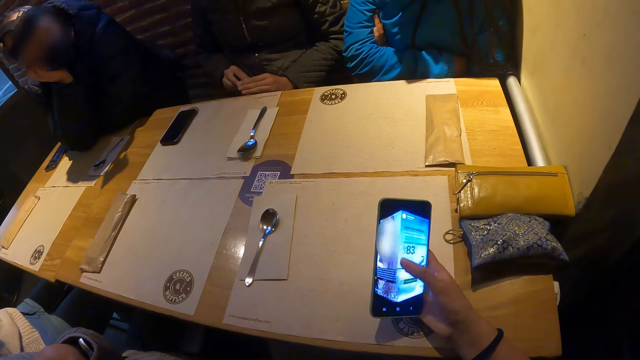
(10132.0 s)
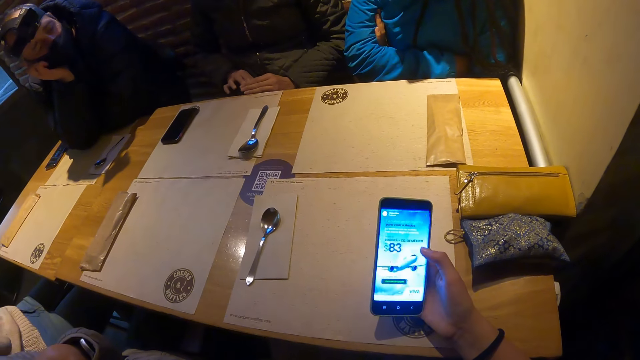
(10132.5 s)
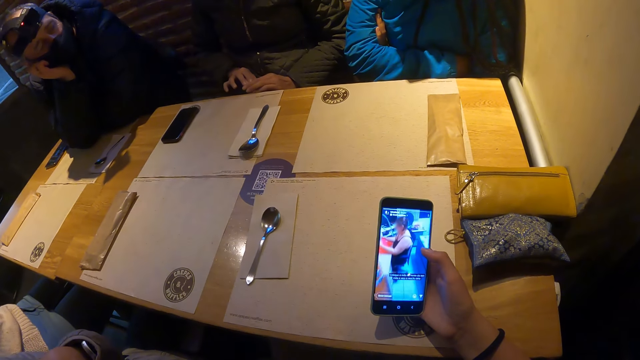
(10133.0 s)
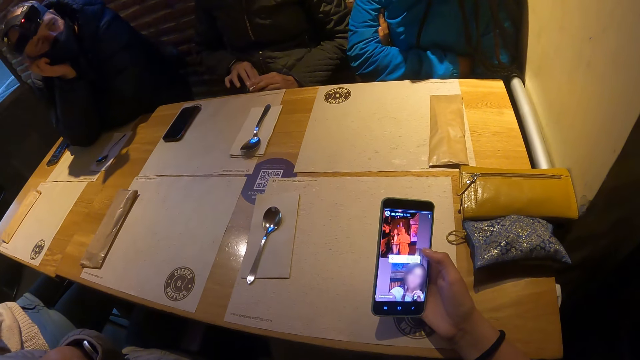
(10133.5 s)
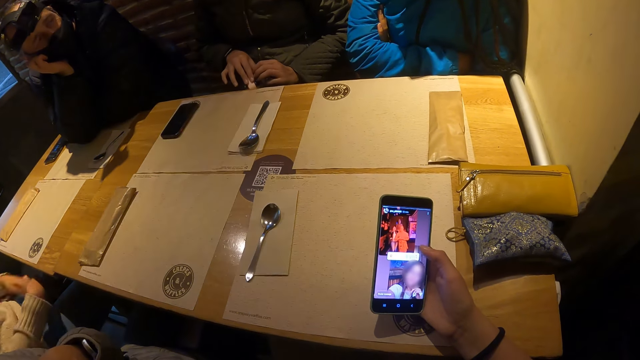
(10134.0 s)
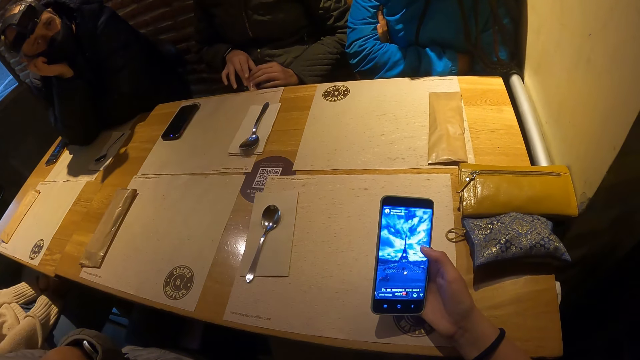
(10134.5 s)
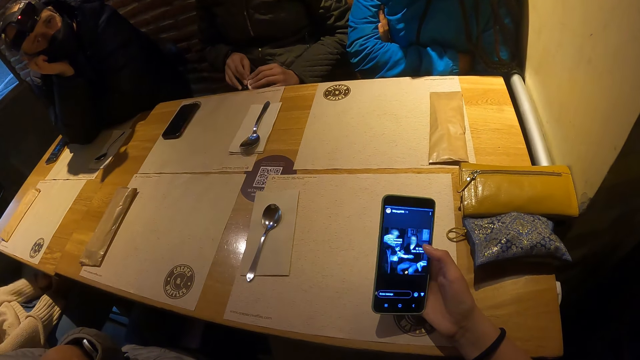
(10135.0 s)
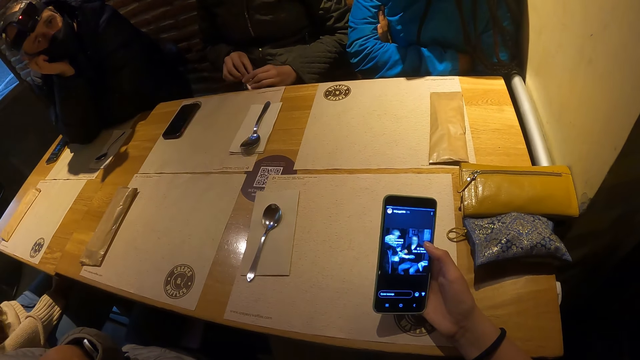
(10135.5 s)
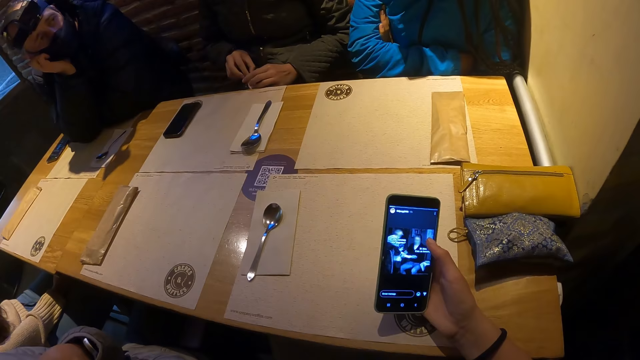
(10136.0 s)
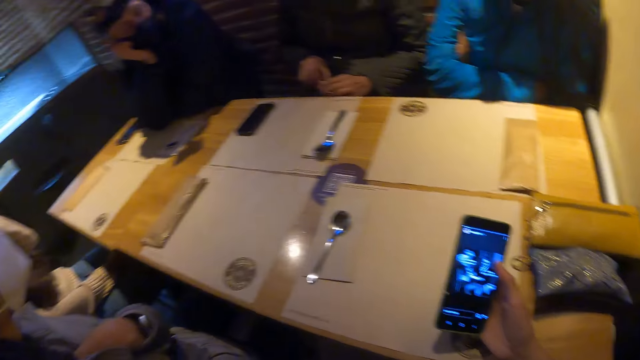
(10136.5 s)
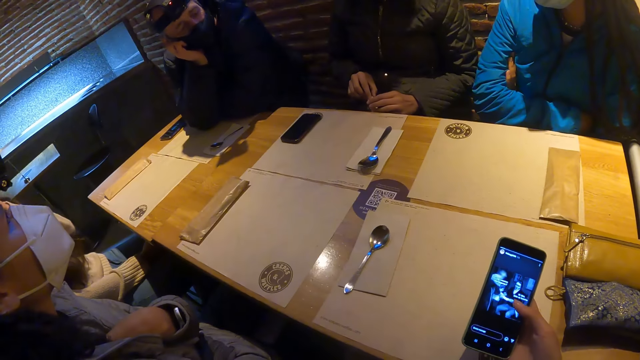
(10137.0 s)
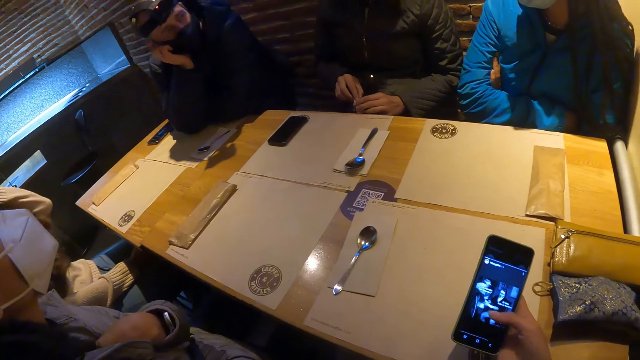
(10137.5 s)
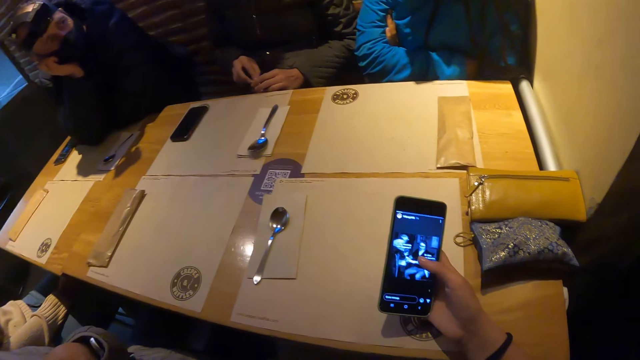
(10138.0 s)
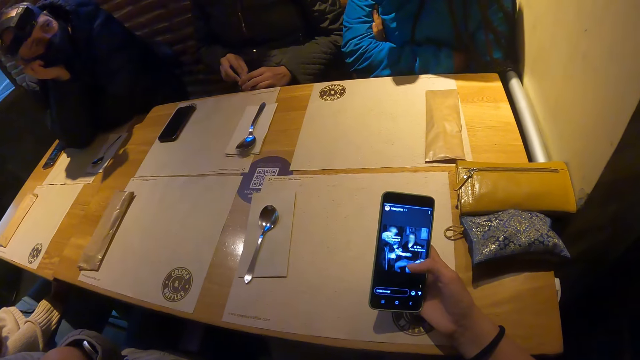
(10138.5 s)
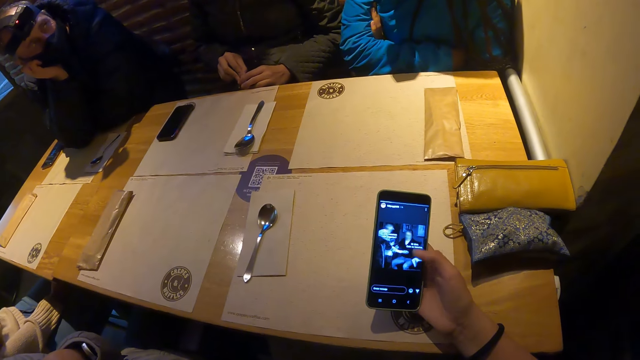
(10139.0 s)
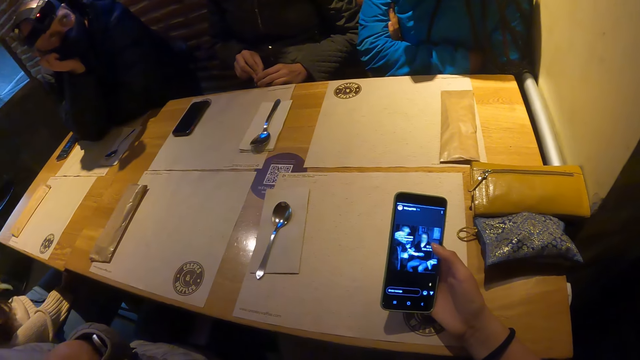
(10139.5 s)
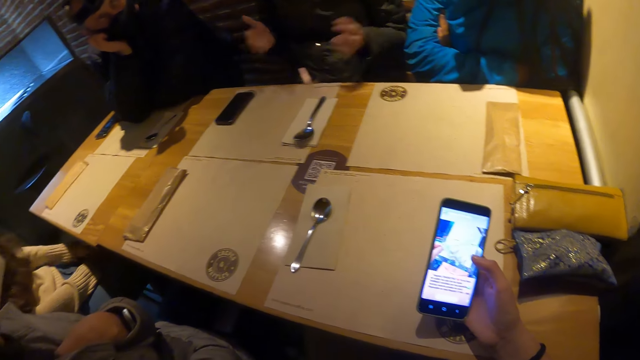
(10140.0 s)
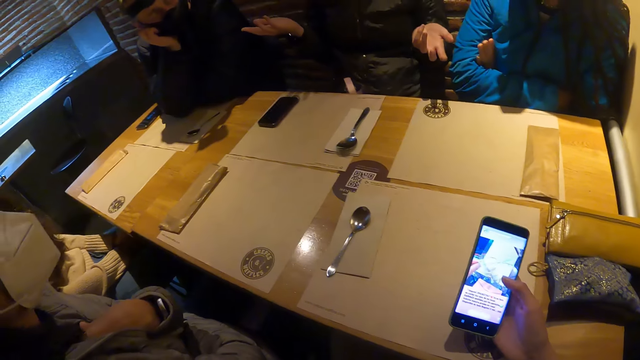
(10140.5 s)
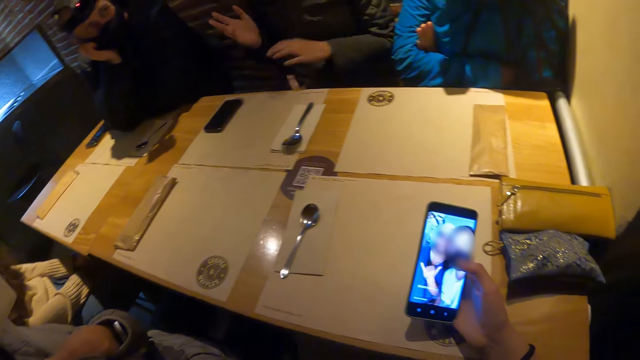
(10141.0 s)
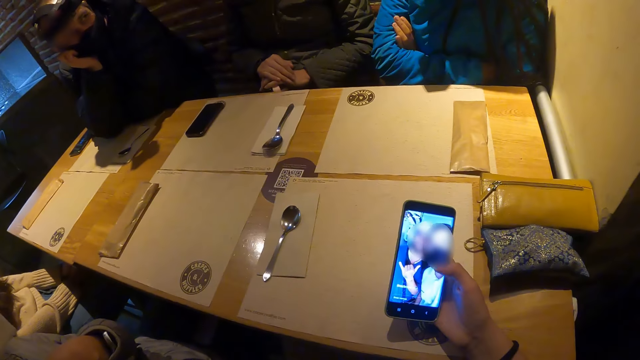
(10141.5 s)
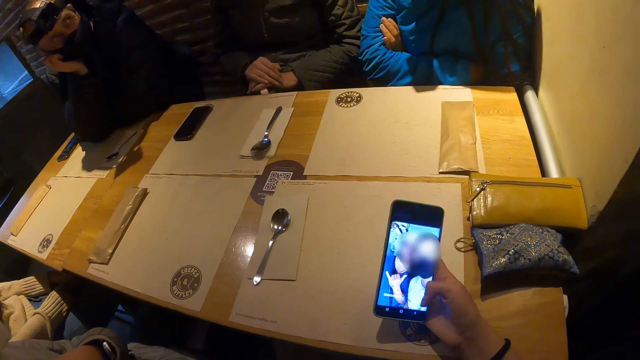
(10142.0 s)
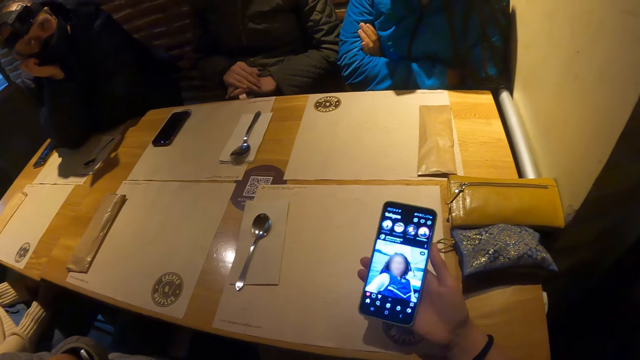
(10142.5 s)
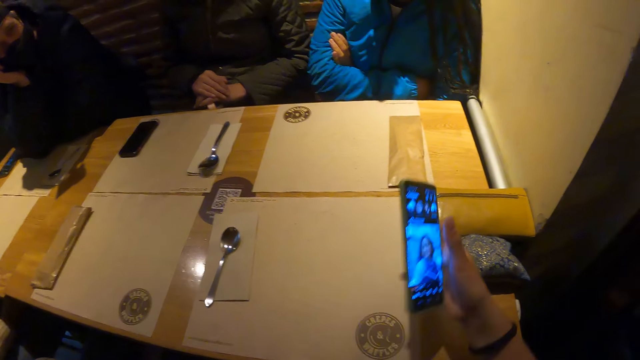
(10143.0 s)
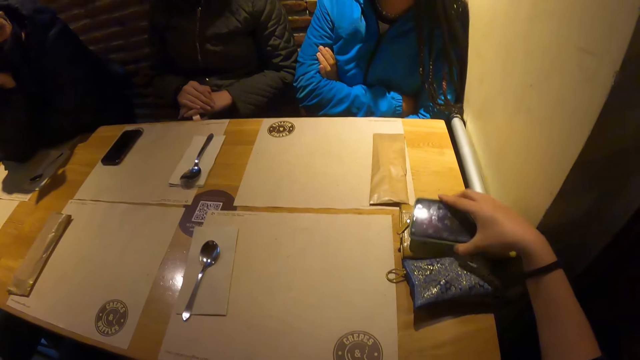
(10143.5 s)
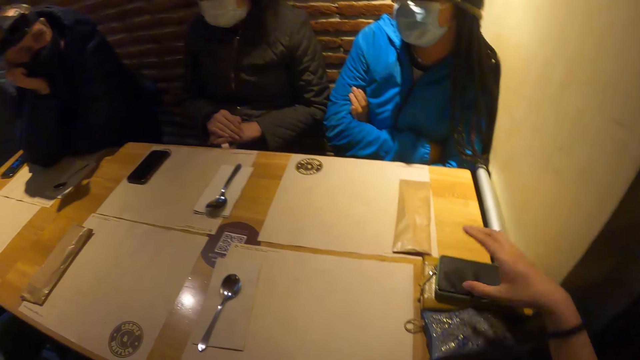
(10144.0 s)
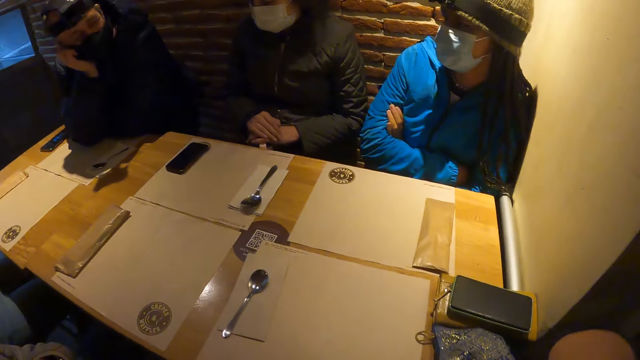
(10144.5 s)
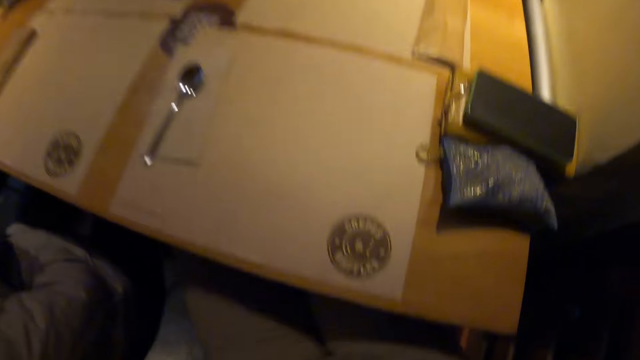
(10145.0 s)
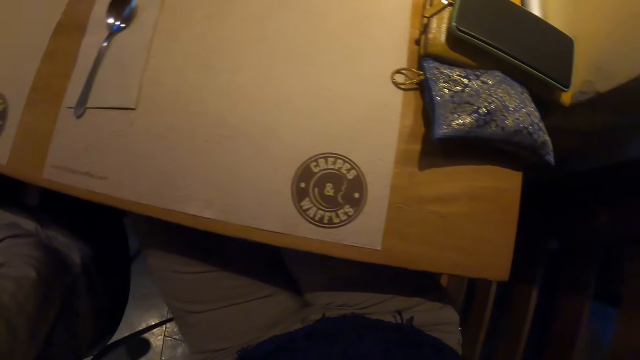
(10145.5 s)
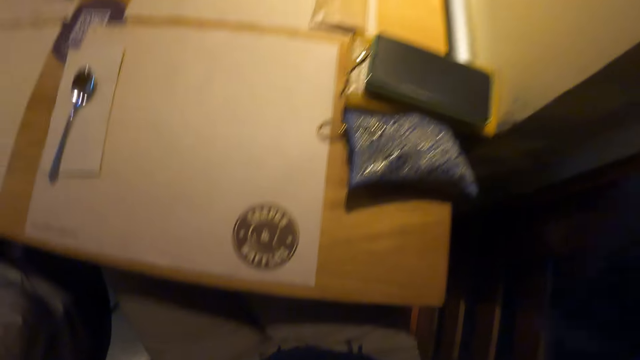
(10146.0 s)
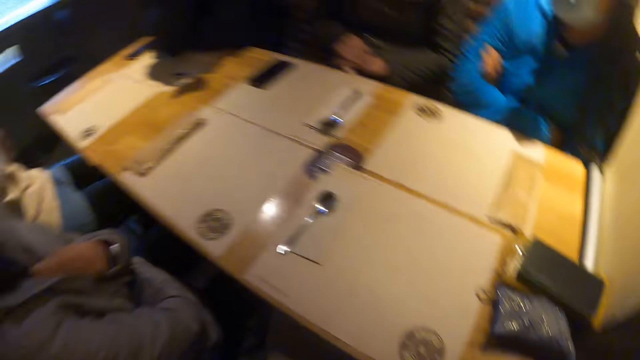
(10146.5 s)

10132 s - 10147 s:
The woman removes both hands from the water bottle on her lap. She holds the water bottle on her lap with both hands. The camera wearer switches her phone. She places the phone on the brown purse on the table with her right hand.

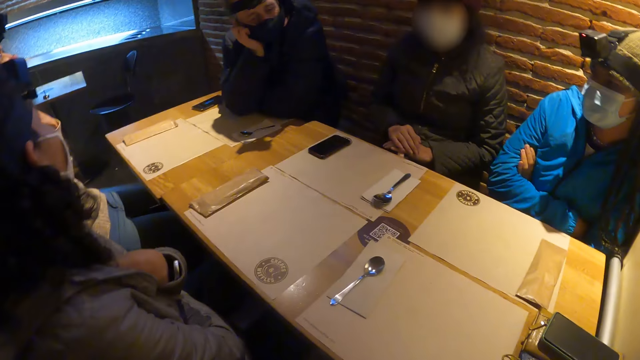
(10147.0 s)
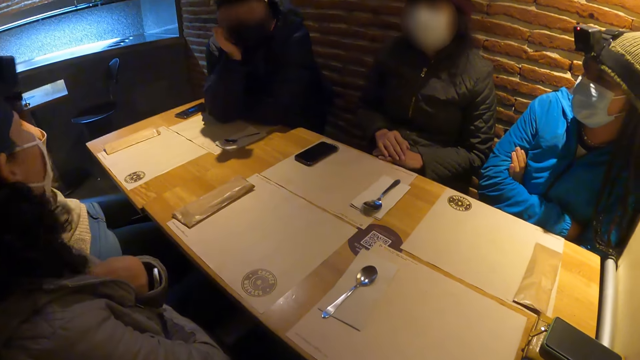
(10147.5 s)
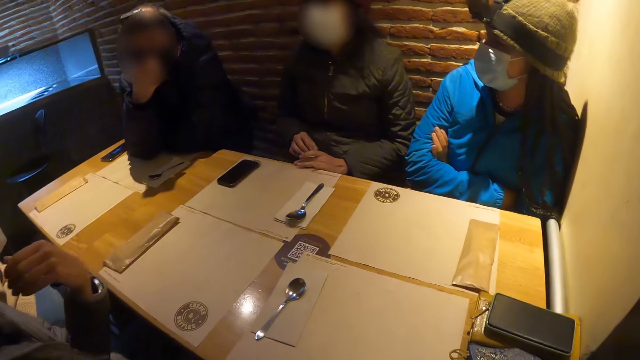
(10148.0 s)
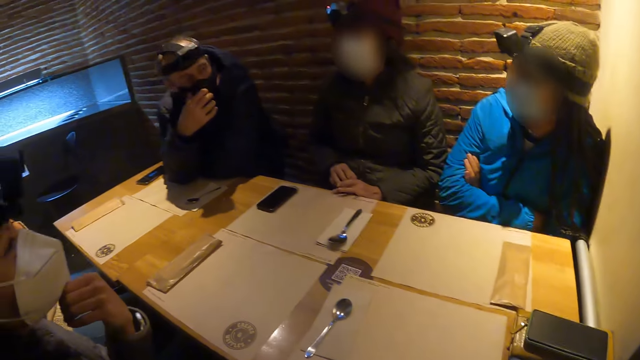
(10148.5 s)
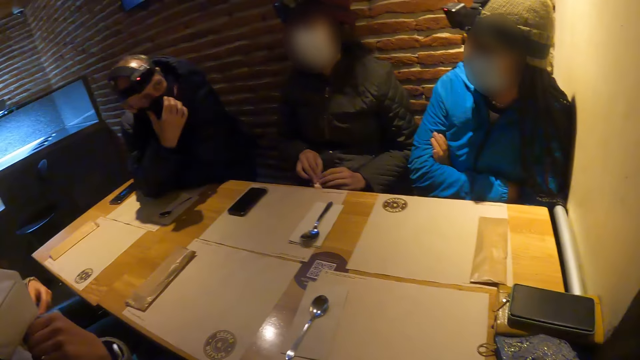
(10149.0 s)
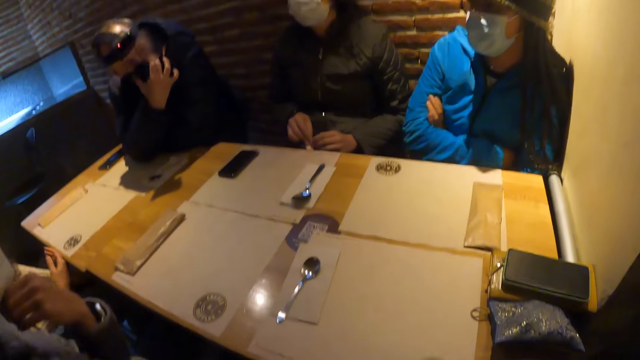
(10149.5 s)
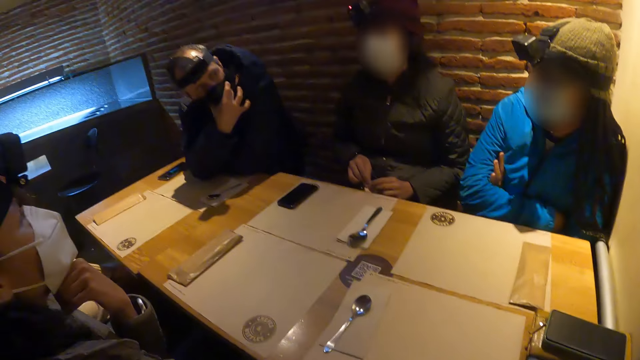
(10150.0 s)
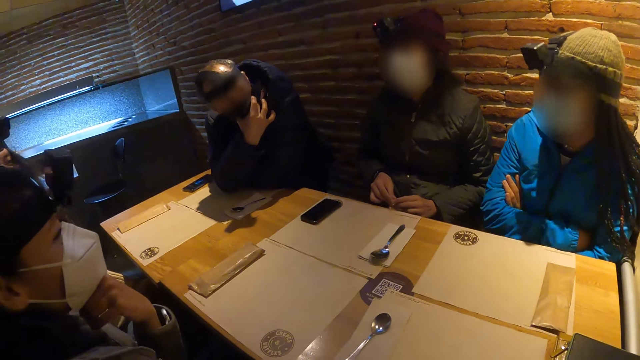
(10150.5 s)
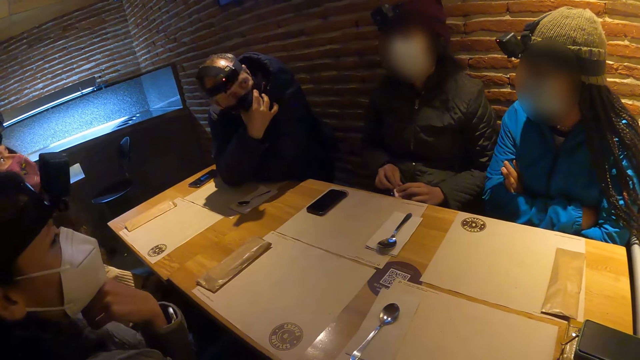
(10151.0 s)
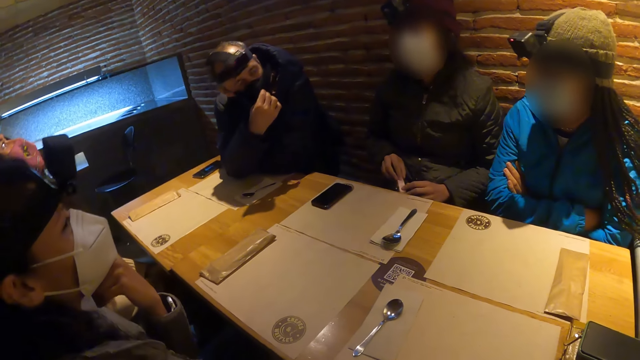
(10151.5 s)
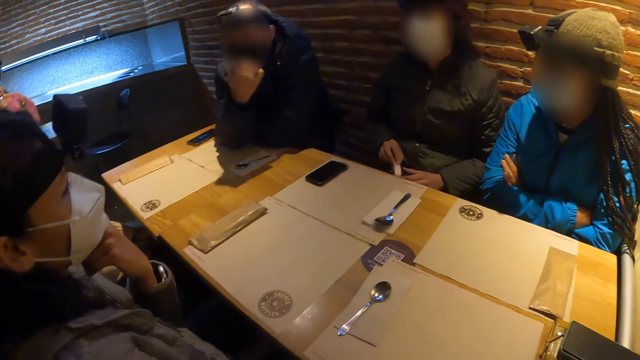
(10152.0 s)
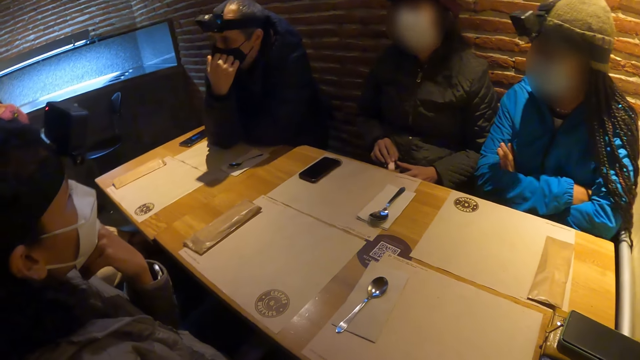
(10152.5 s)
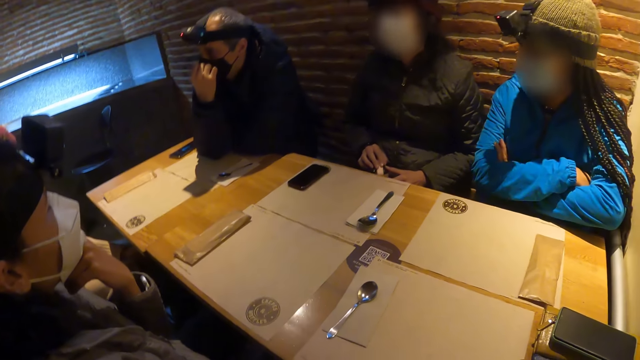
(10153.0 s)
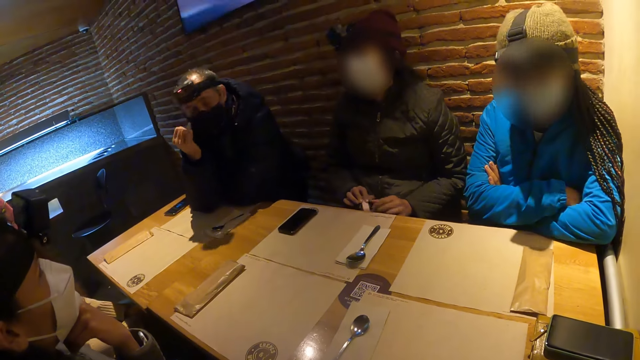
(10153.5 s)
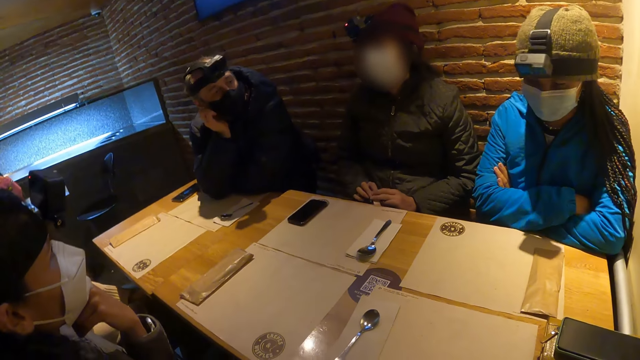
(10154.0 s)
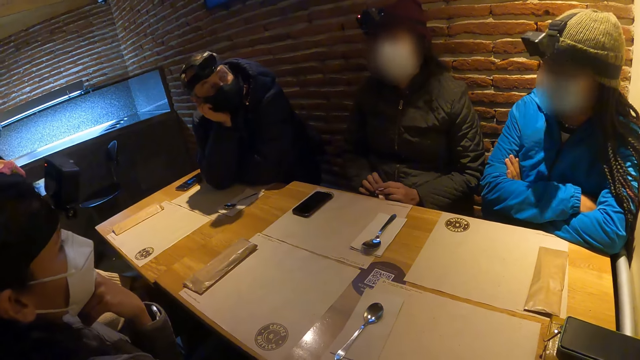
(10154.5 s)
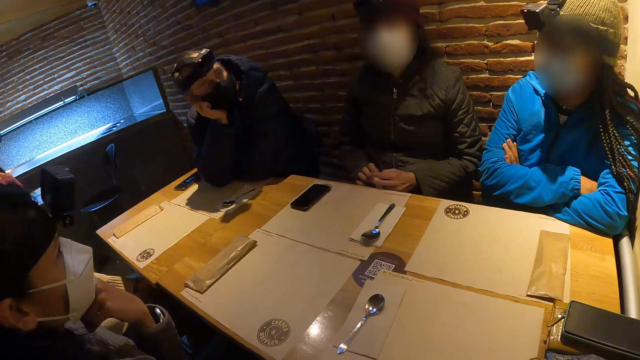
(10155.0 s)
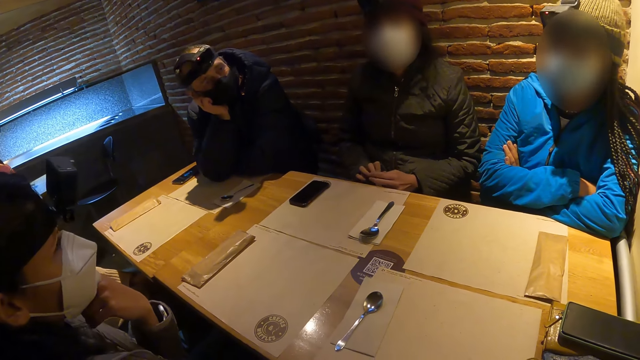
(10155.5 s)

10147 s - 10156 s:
The man touches the face mask on his face with his right hand. The camera wearer interacts with a man, another man, a lady and another lady.
